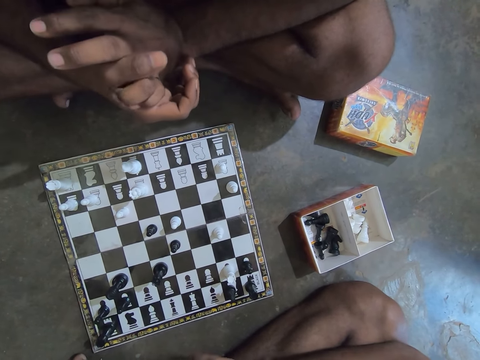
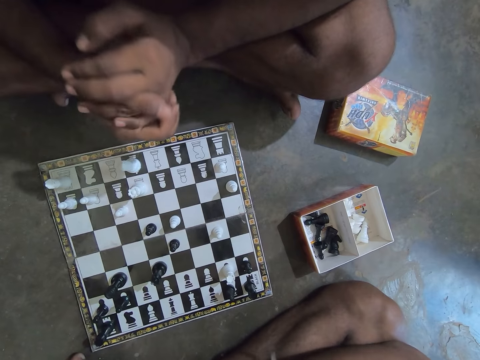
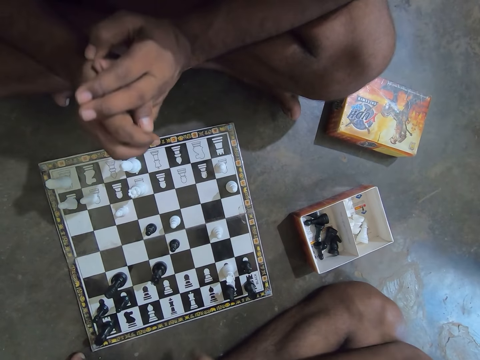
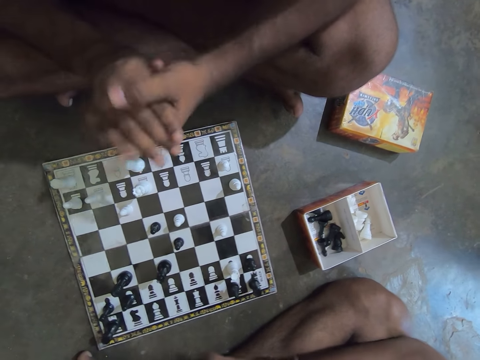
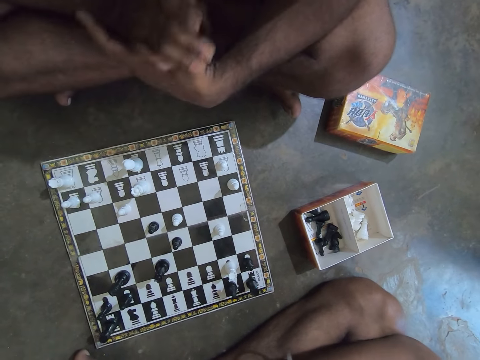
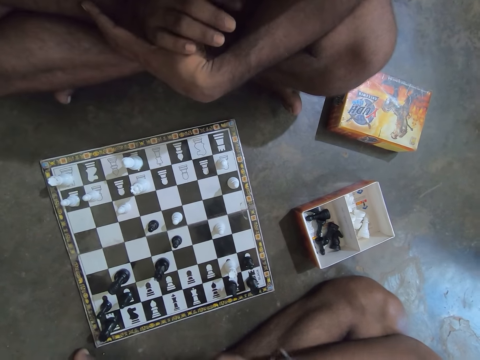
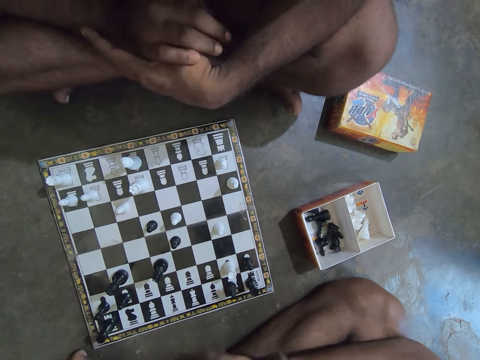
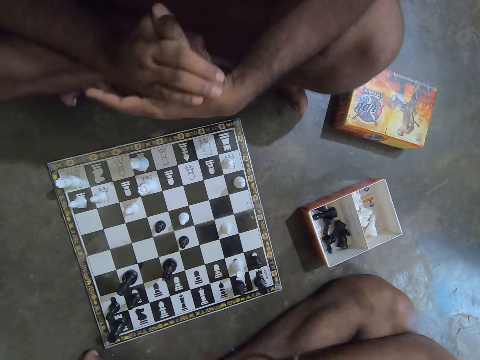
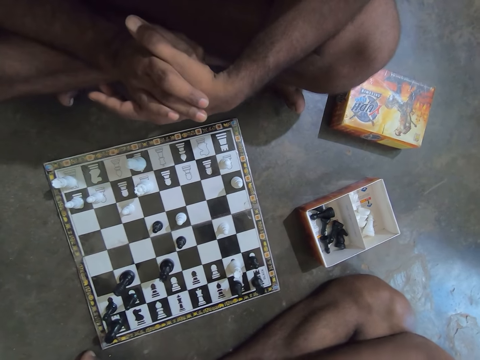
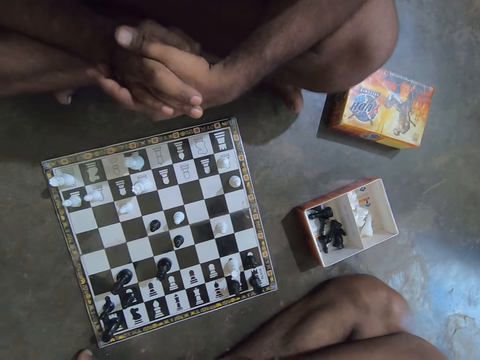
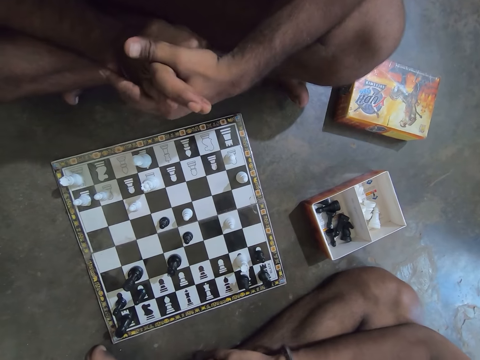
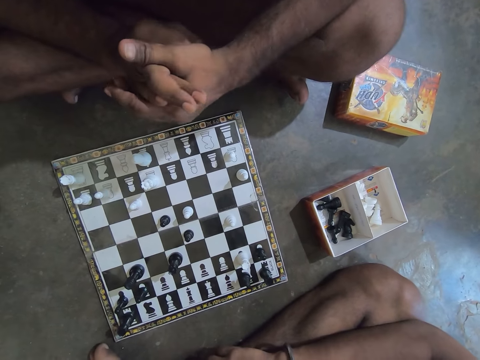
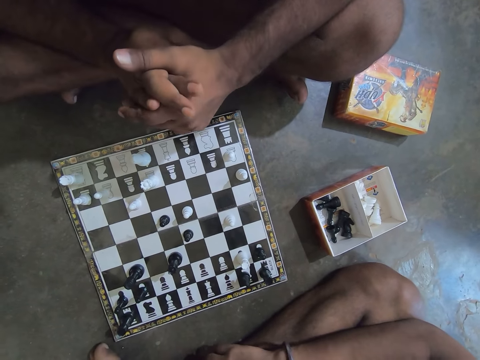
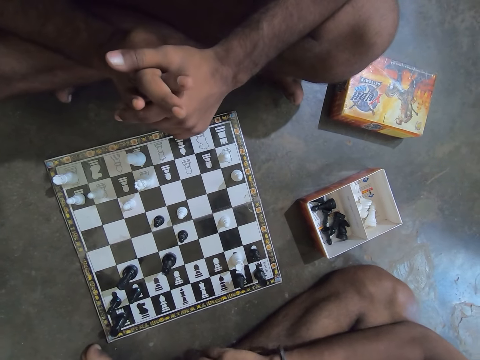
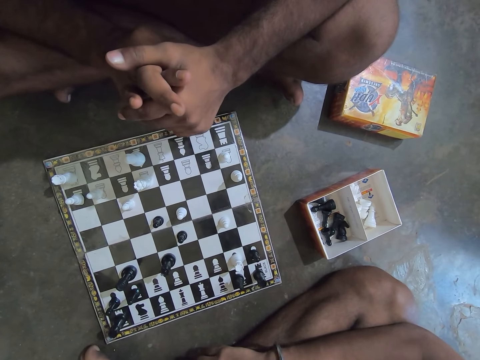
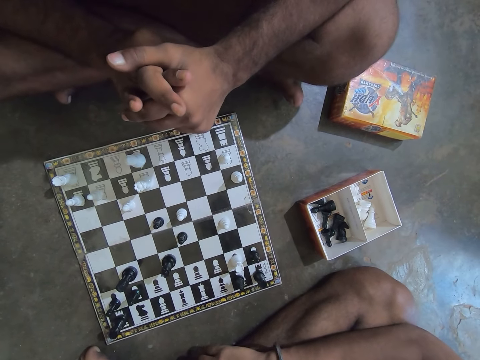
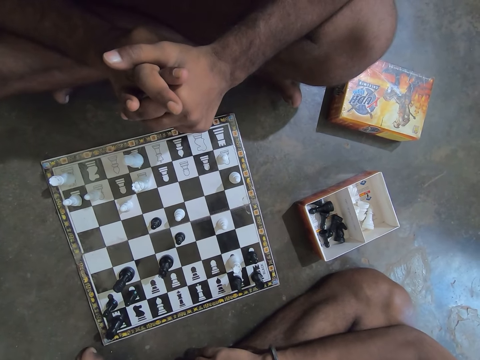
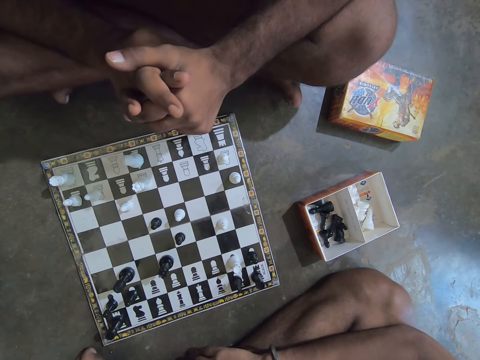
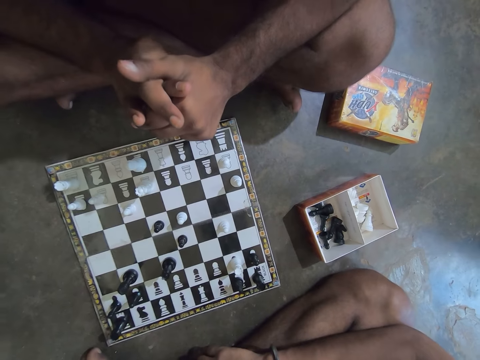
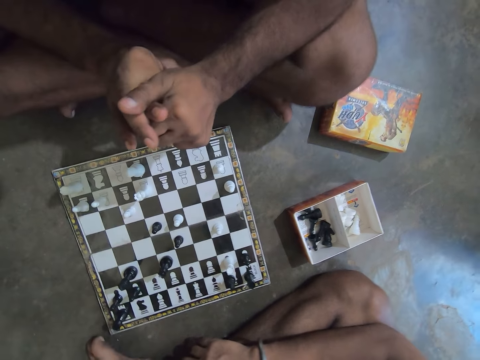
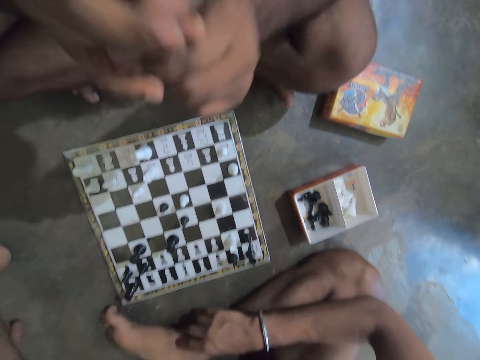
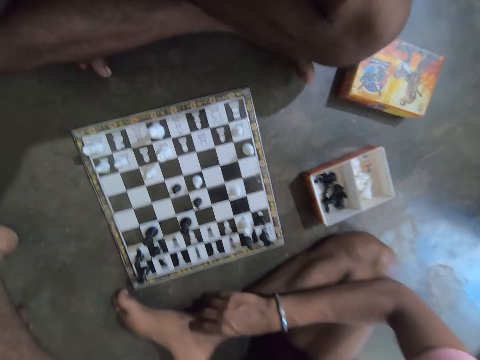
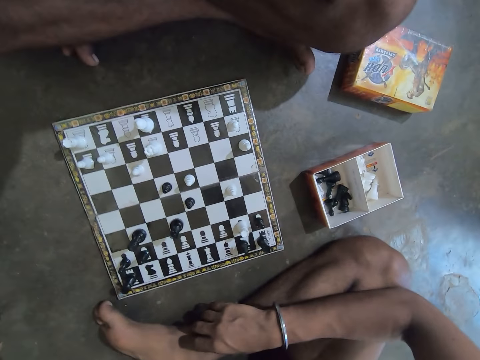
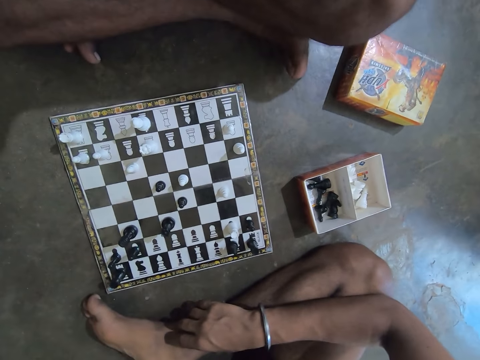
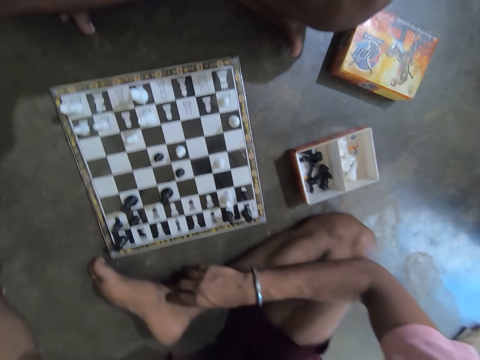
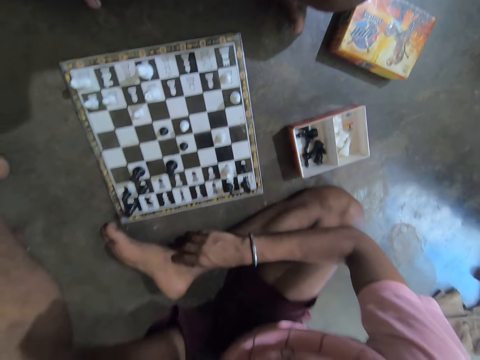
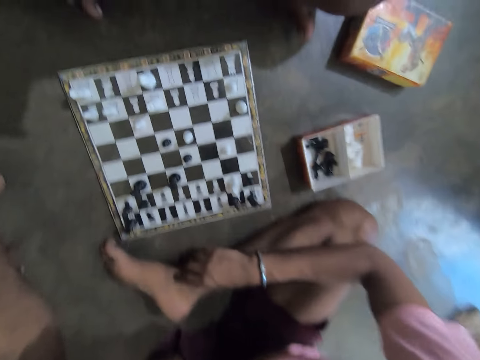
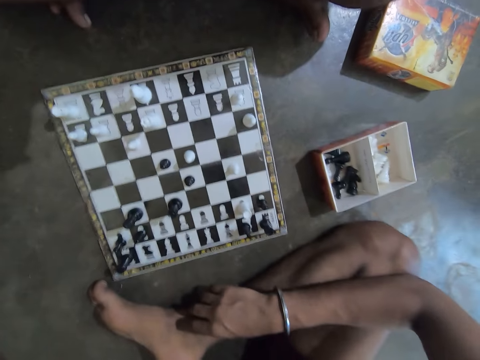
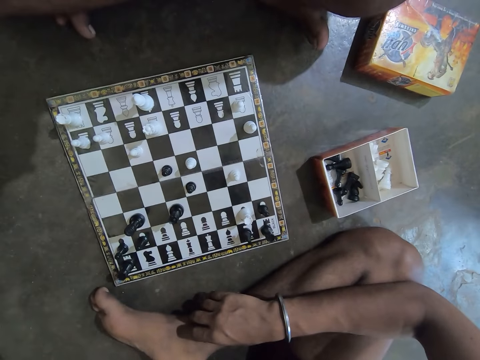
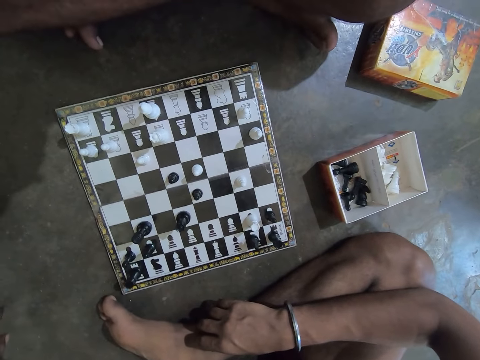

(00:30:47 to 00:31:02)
The man raises his two hands towards his face.

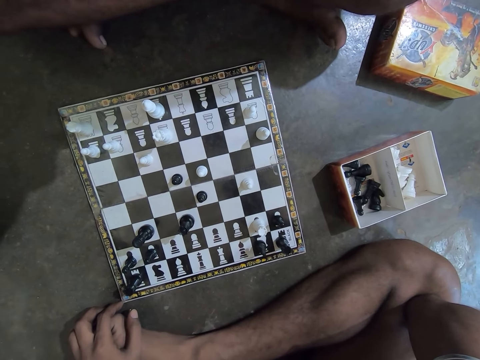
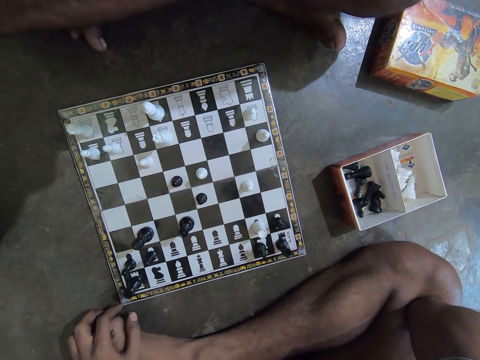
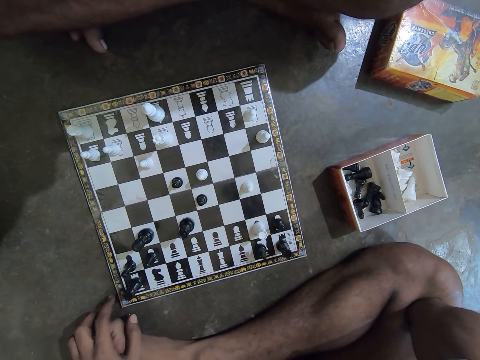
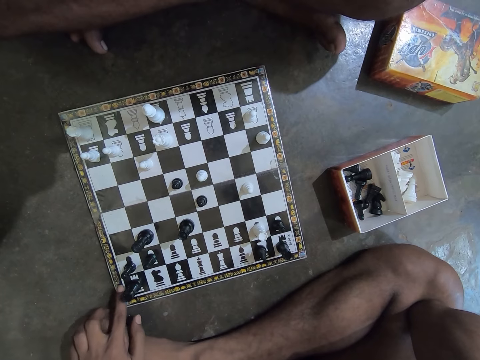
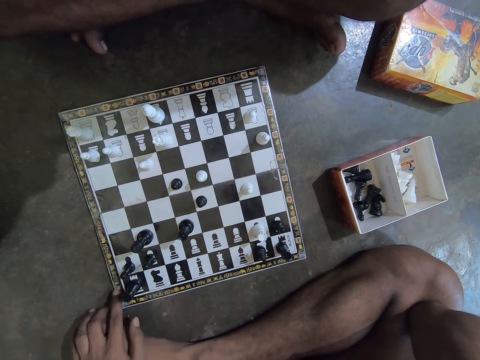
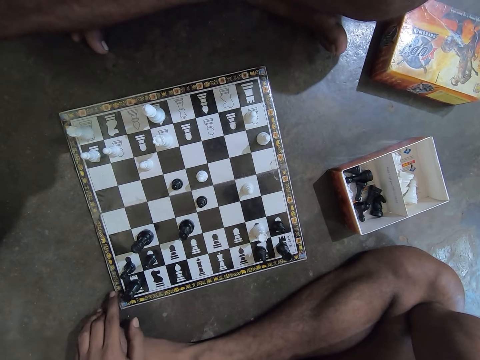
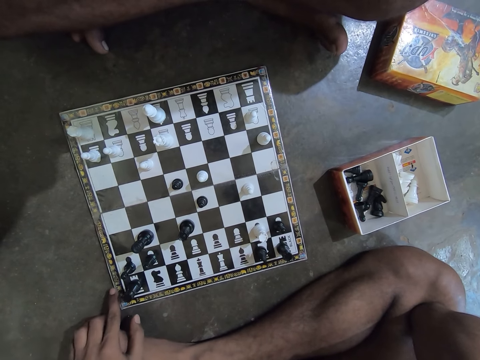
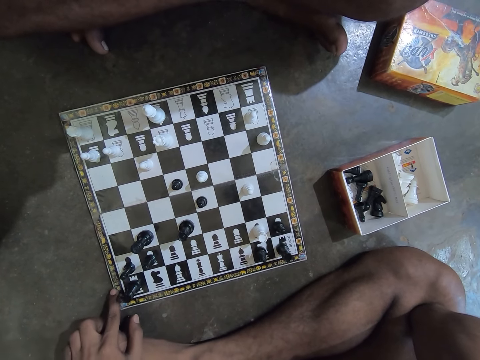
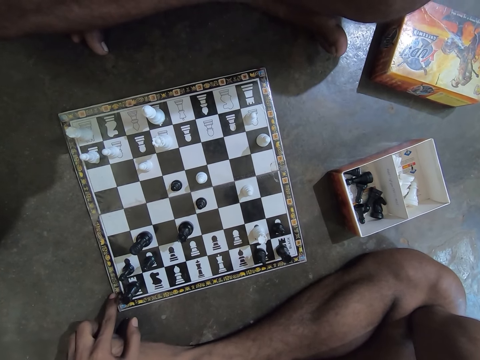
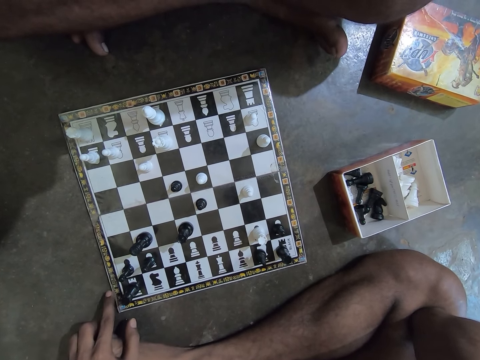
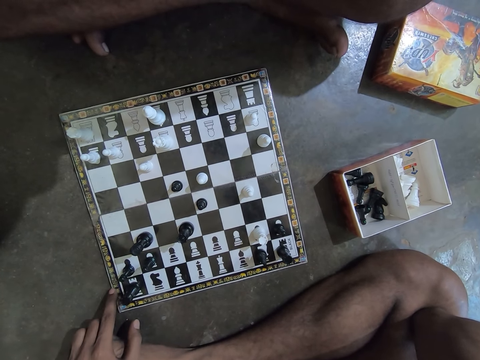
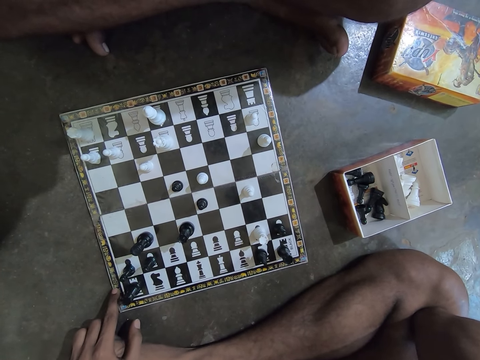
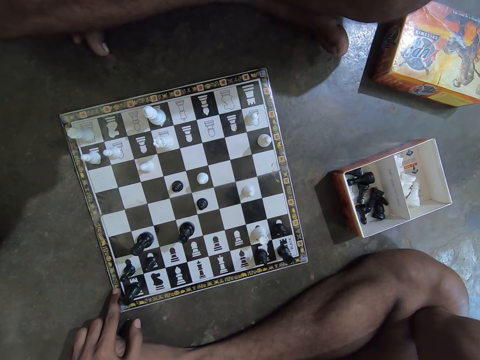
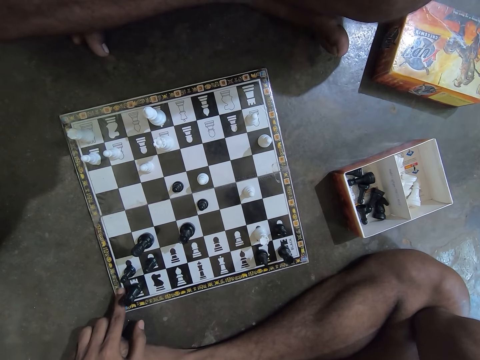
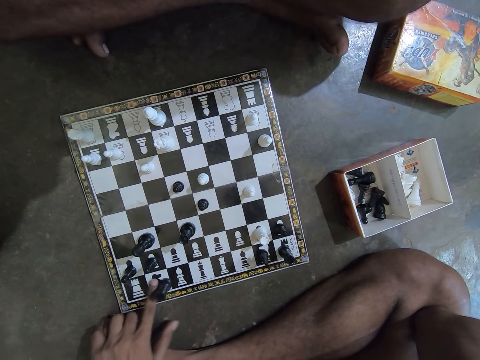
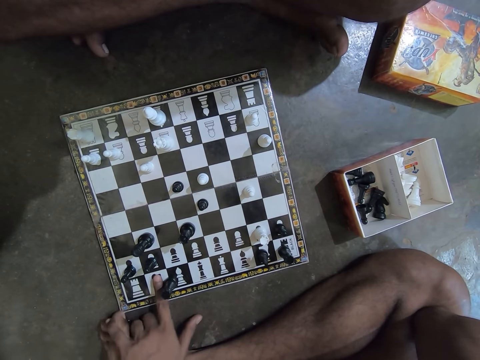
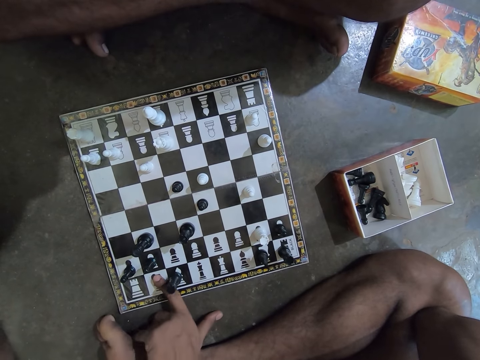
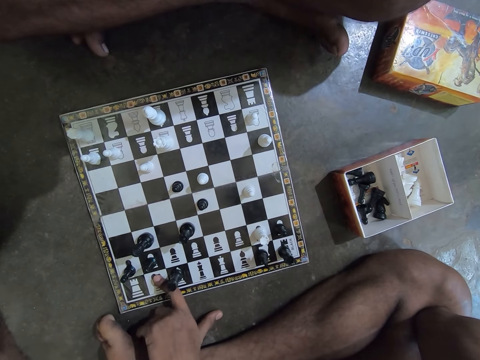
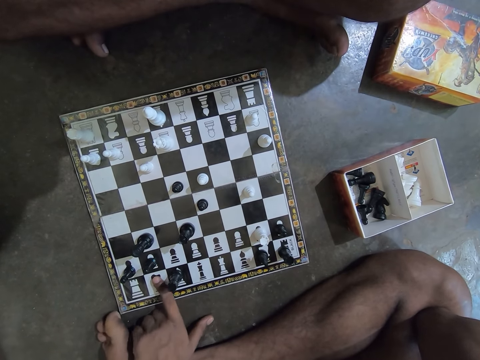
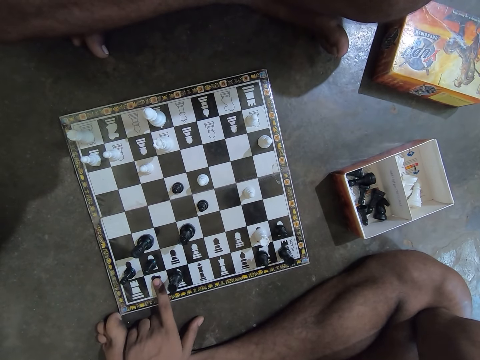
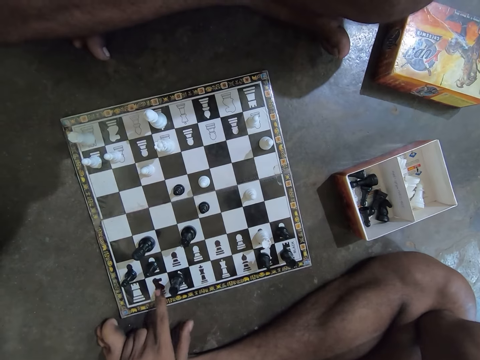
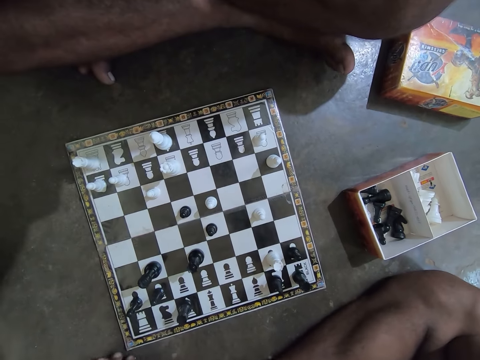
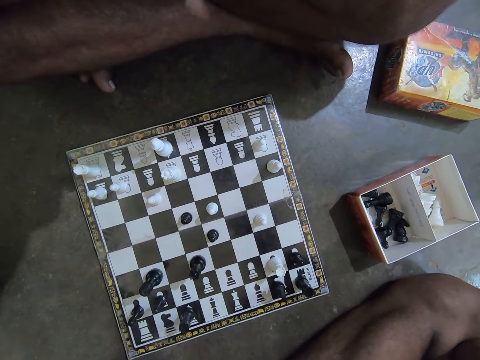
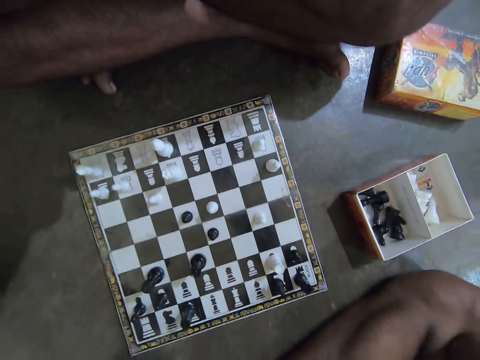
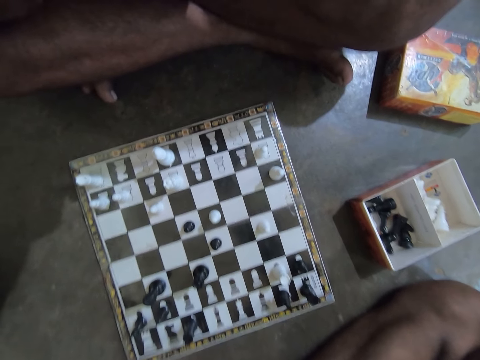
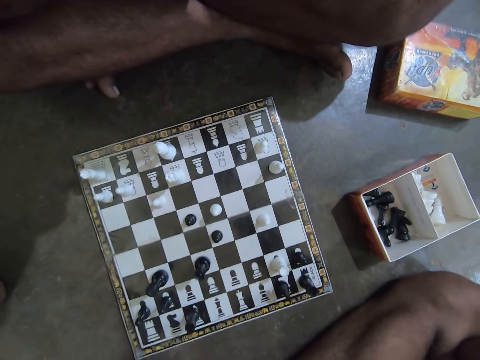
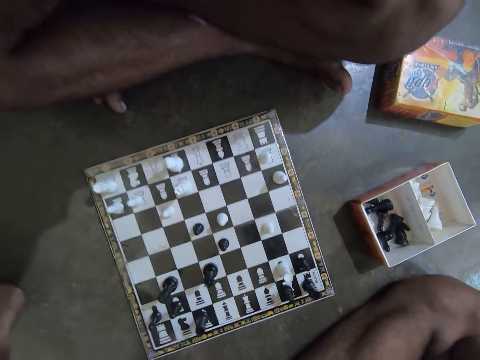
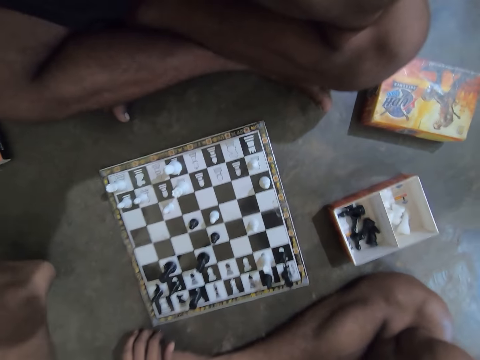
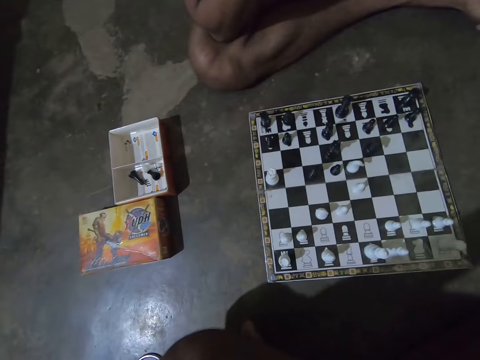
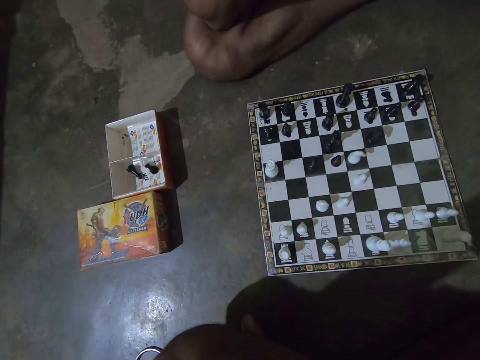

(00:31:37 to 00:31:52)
The camera wearer touches the side of a black Rook chess piece on the chess board with his left hand. He touches the chess game table with his finger. He moves the black Rook chess piece on the chess board with his left hand. He looks at the chess game with a man. He converses with the man.
